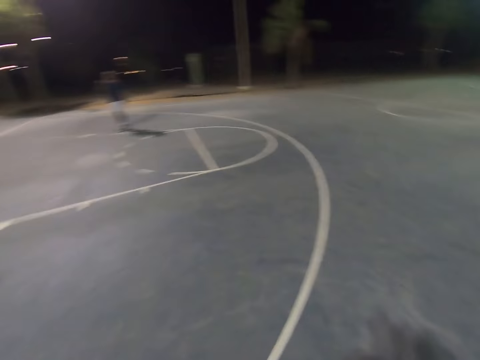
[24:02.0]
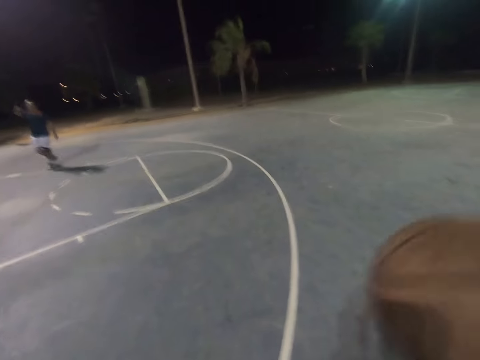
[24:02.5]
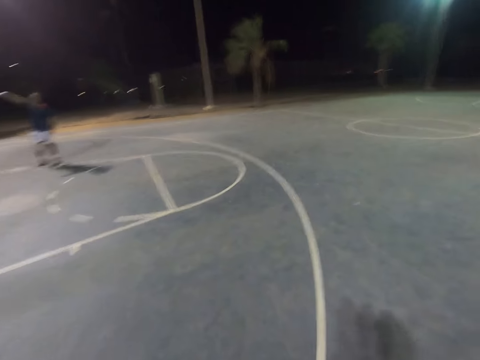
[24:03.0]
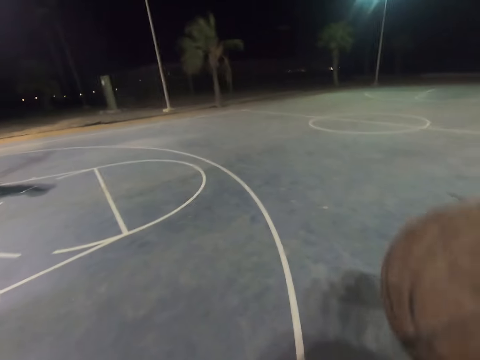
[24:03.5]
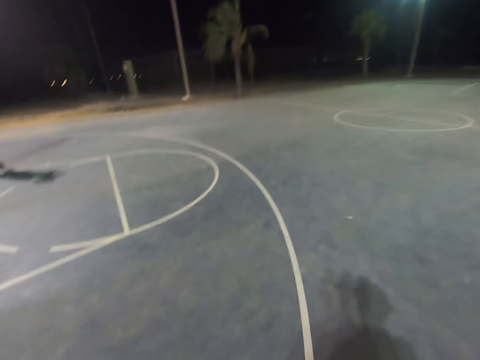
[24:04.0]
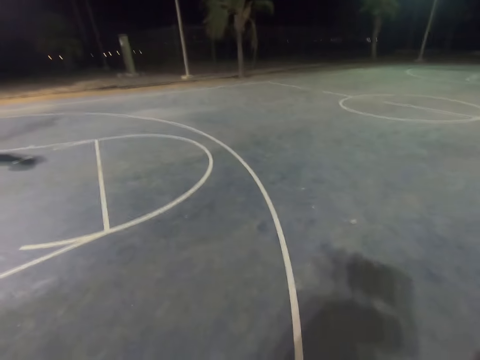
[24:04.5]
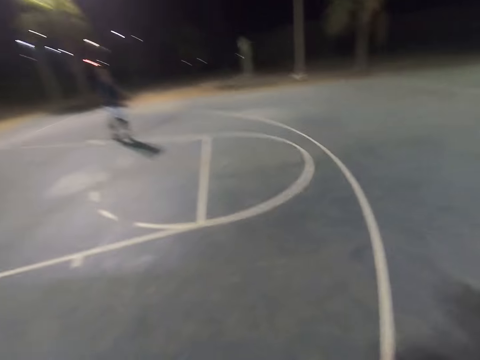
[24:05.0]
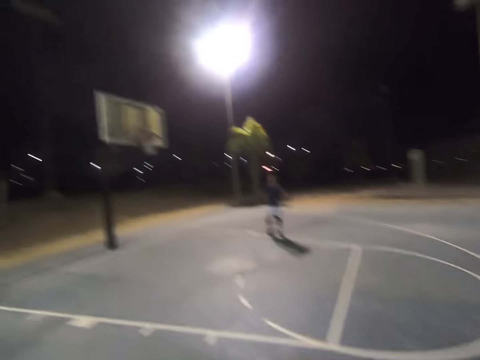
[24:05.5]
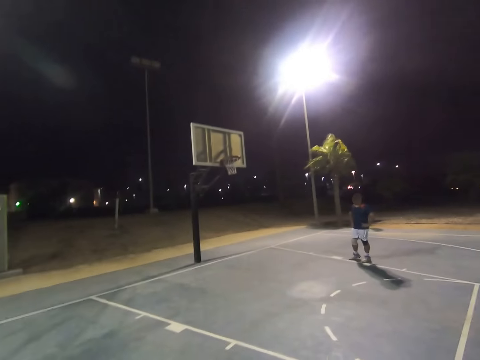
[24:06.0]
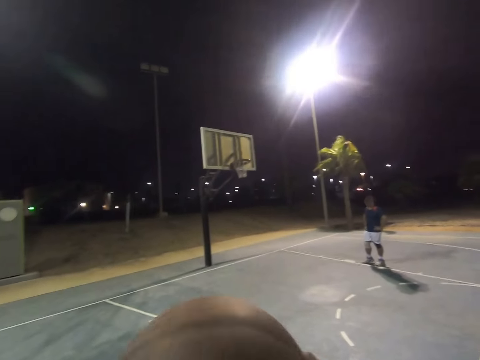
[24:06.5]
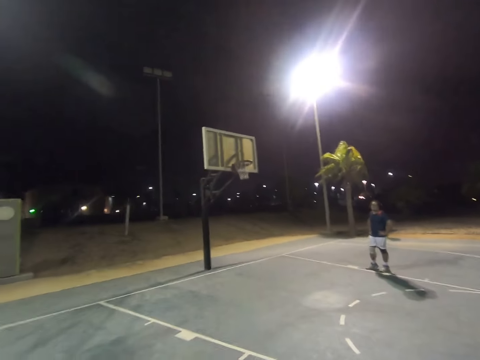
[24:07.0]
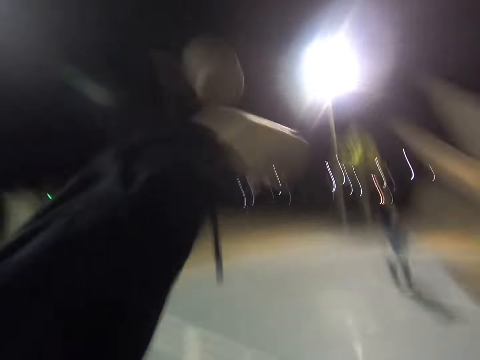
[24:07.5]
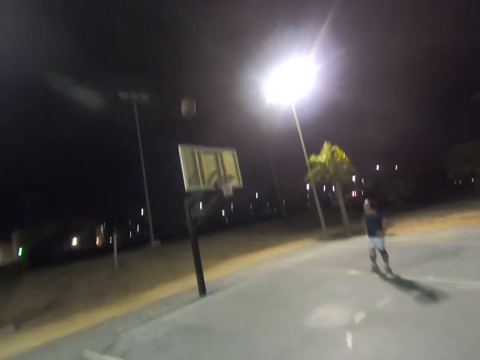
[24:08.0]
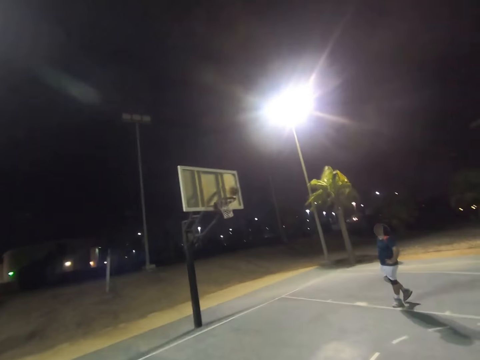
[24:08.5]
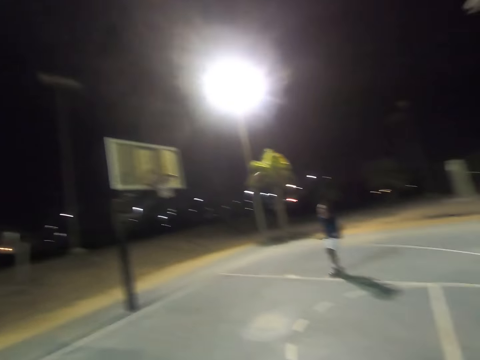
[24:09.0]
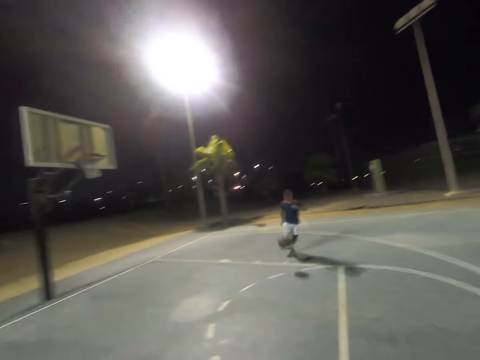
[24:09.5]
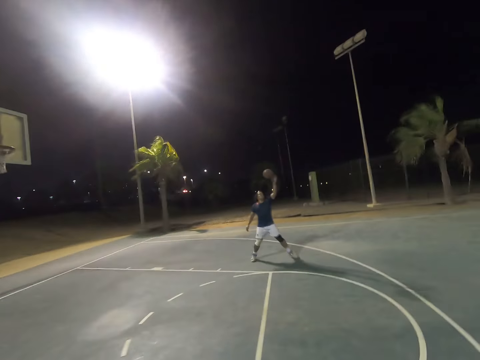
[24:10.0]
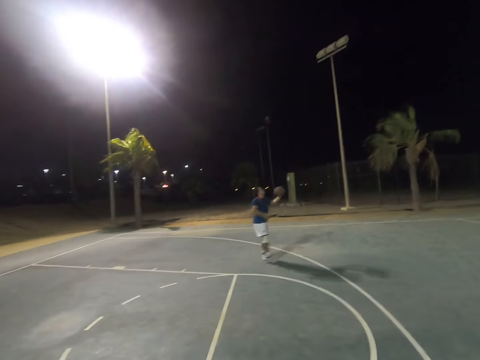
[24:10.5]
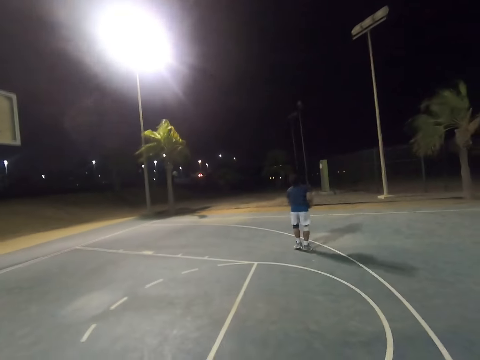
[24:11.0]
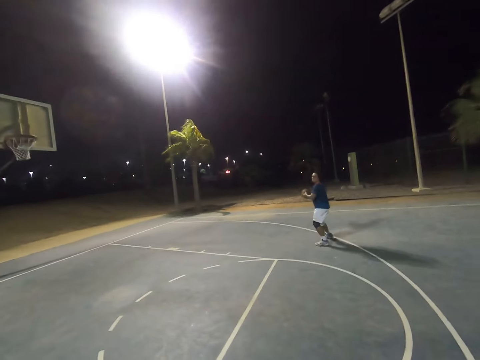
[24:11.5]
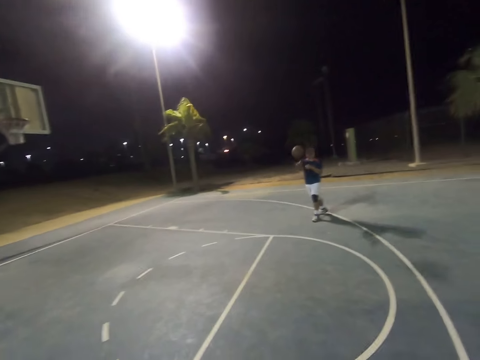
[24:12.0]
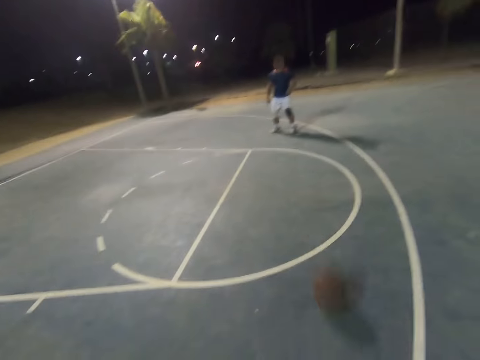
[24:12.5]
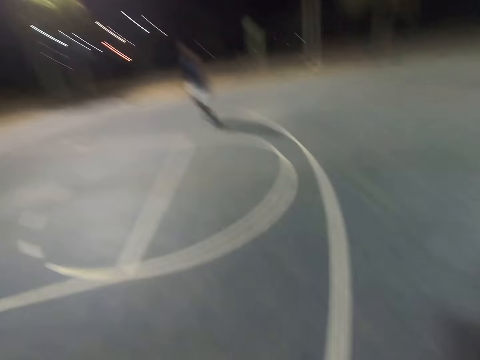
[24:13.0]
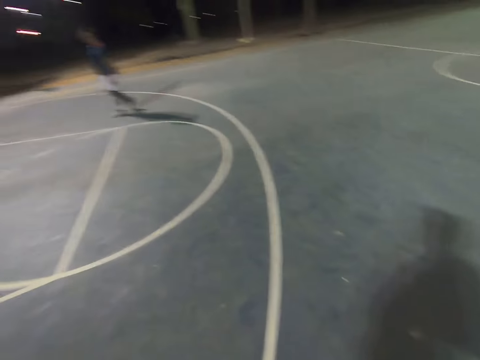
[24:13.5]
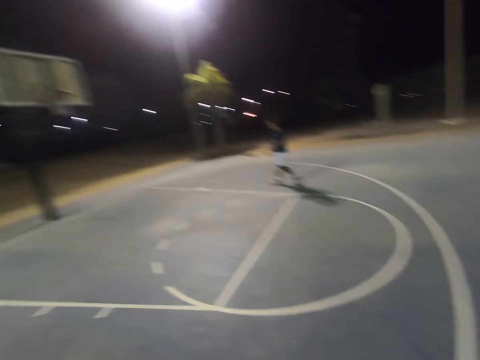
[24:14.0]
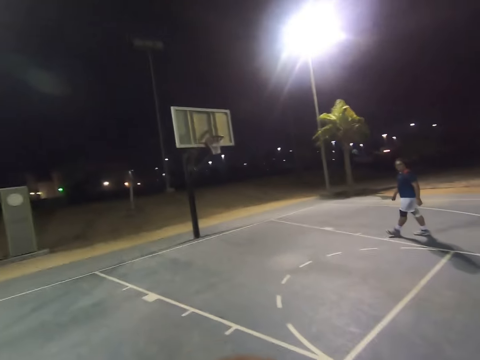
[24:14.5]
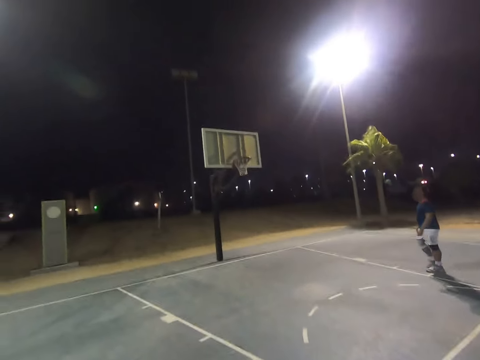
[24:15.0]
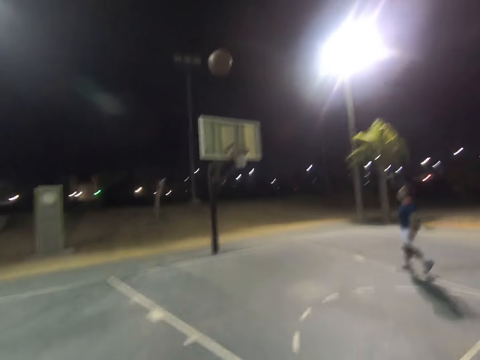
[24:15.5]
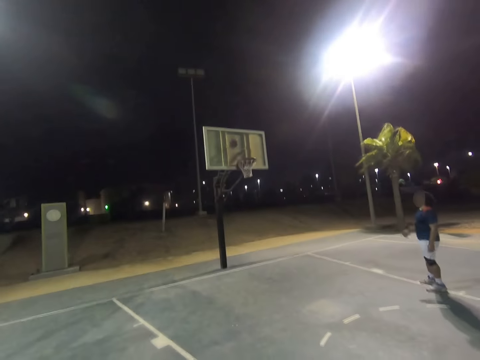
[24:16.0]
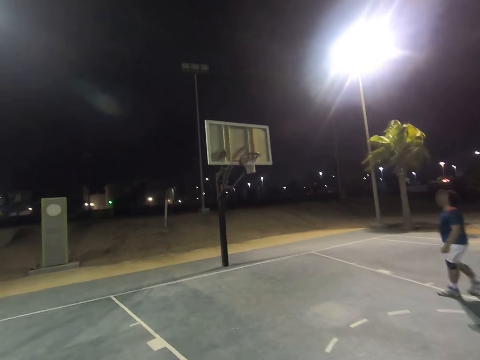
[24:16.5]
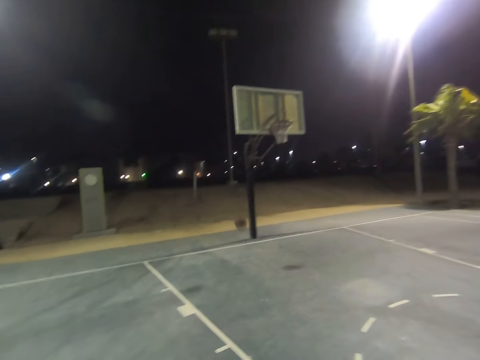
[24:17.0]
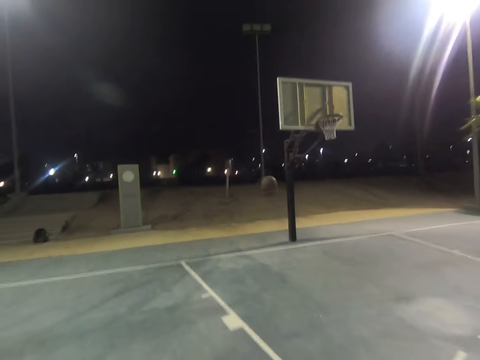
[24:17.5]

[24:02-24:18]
A man raises a hand. The camera wearer plays basketball with the man. They throw the basketball at the basket. The man runs towards the basketball. The man catches the basketball. The man throws the basketball at the camera wearer. The camera wearer catches the basketball. They throw the basketball at the basket.

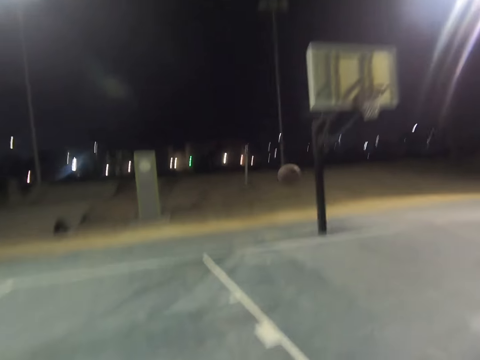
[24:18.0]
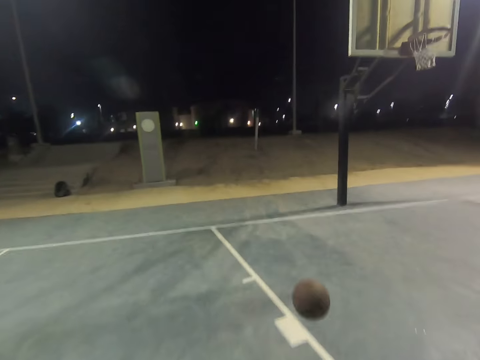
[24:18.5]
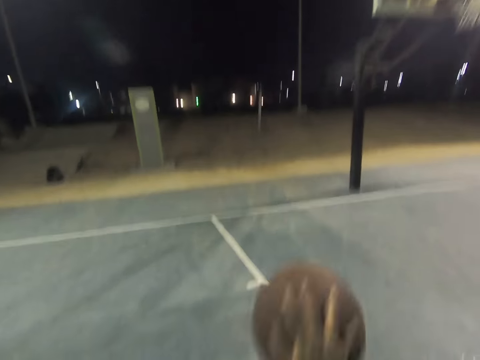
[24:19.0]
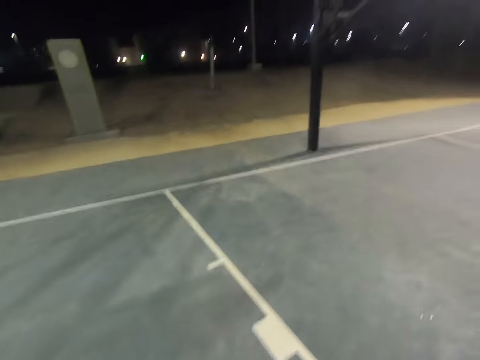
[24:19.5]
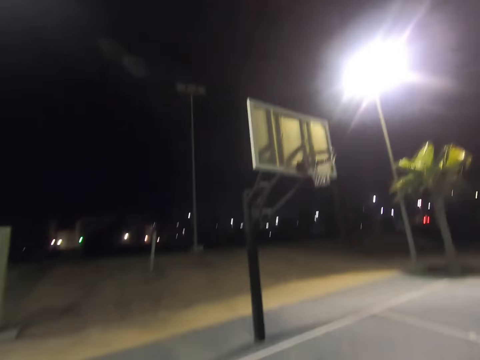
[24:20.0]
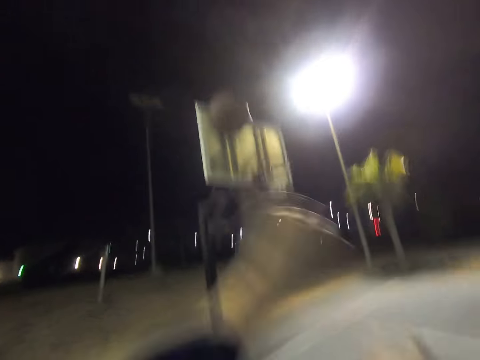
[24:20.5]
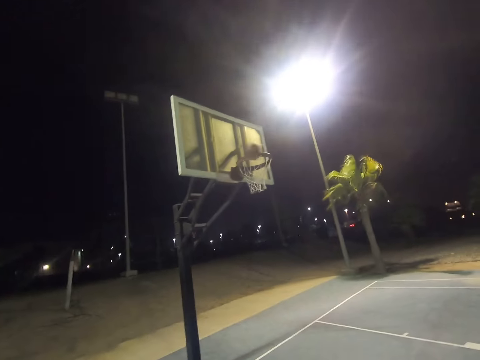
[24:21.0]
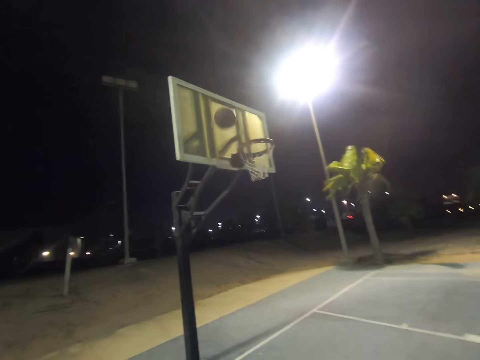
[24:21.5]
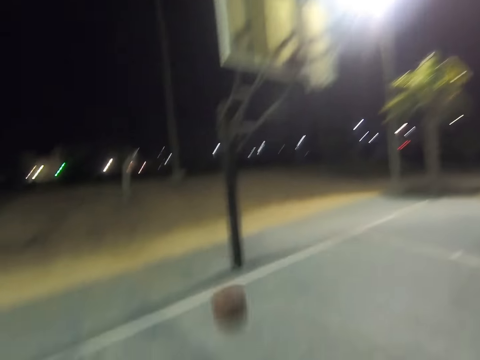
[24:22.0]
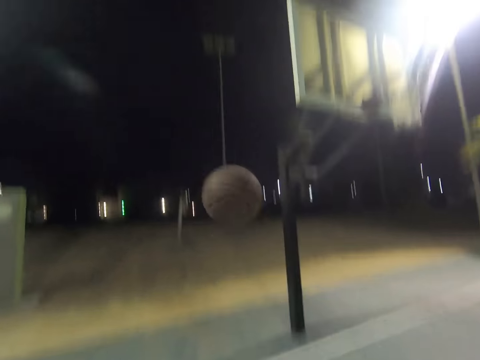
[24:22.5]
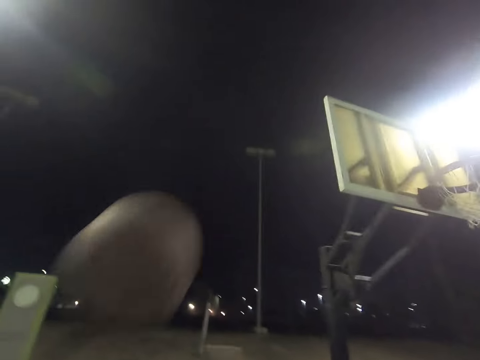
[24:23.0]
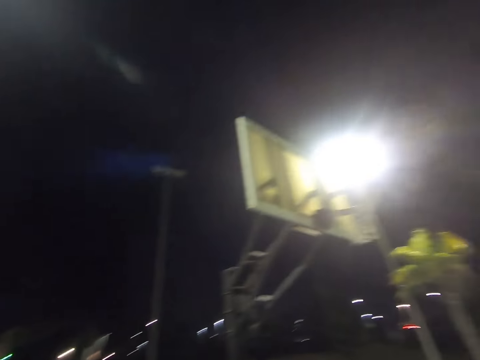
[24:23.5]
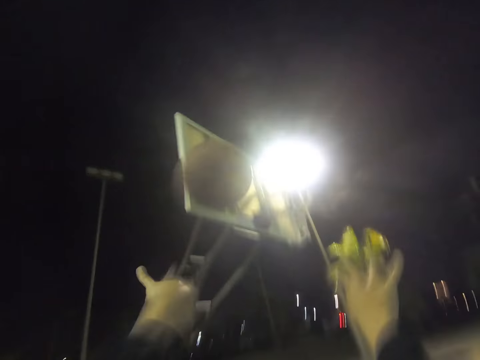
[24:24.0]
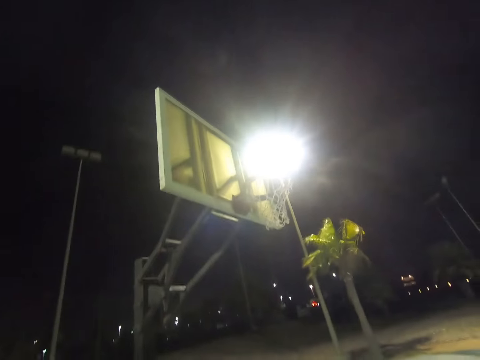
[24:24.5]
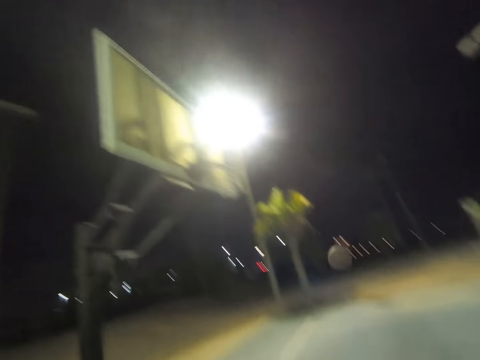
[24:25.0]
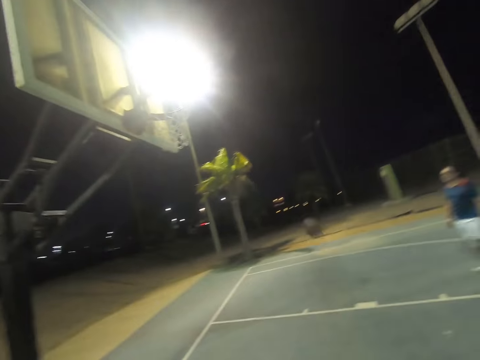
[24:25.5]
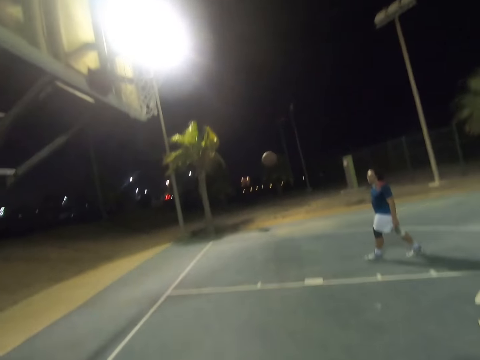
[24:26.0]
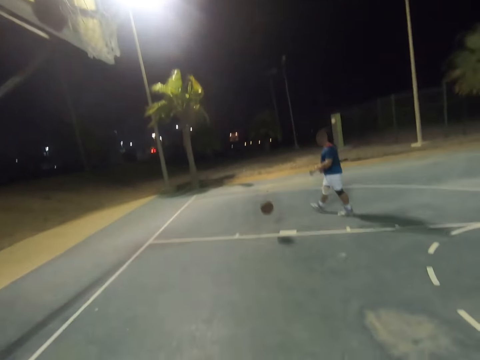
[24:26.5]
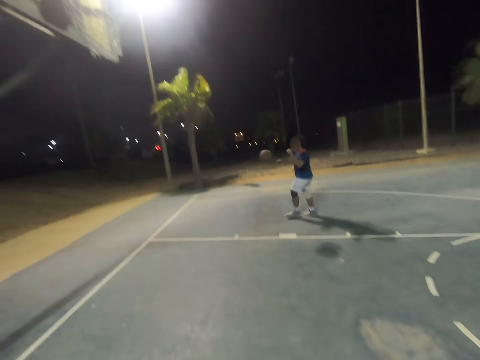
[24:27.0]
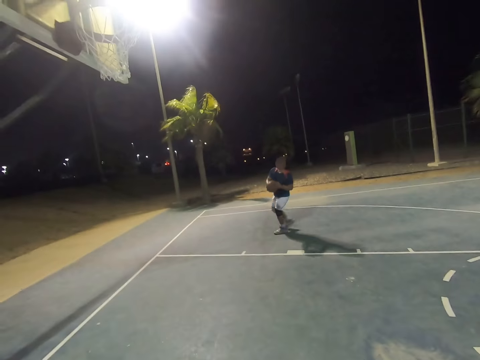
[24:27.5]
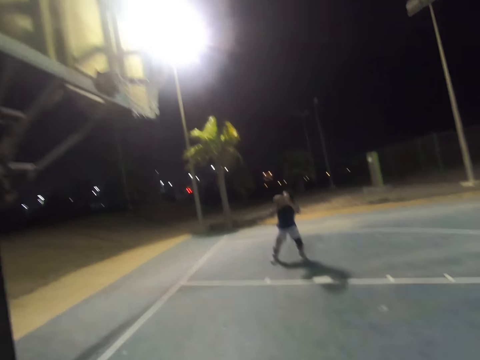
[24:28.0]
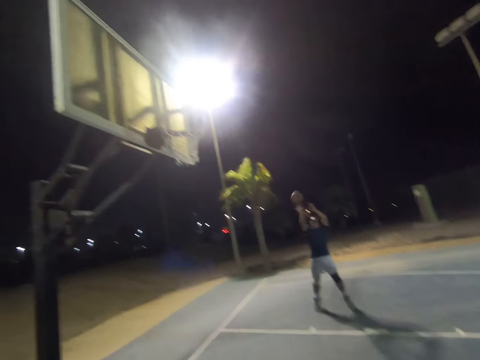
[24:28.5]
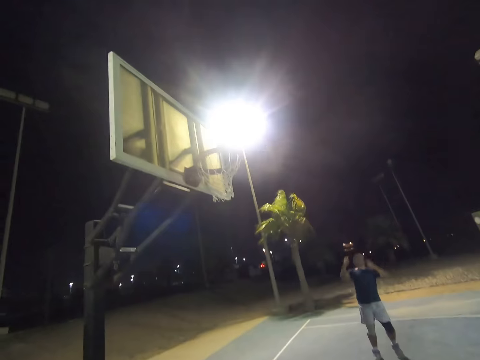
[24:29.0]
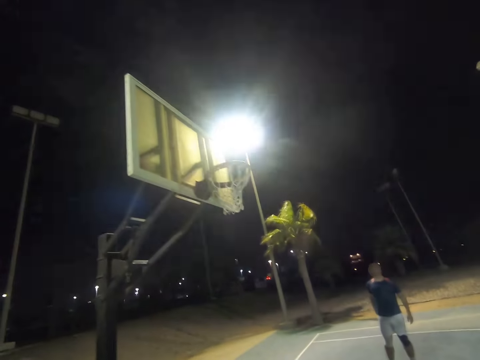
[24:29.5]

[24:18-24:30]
The camera wearer catches the basketball. They throw the basketball at the basket. They catch the basketball. They throw the basketball at the basket. A man walks towards the basketball. The man catches the basketball. The man throws the basketball at the basket.
